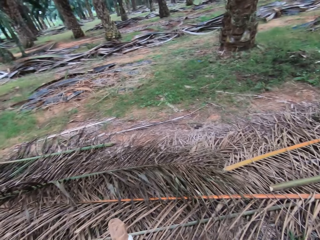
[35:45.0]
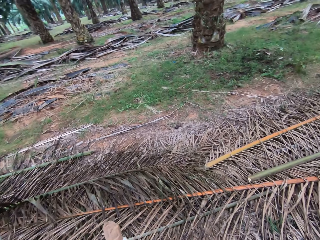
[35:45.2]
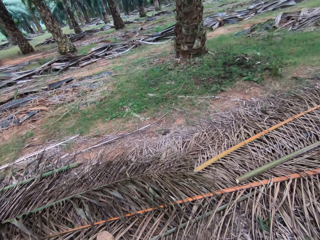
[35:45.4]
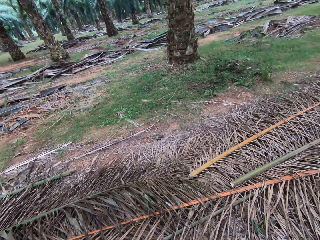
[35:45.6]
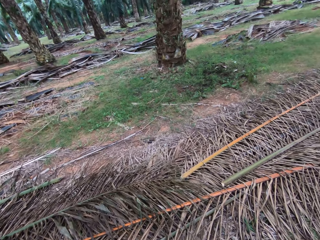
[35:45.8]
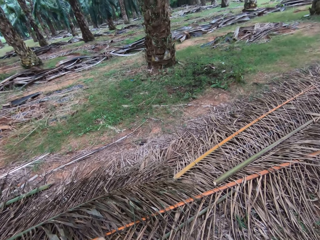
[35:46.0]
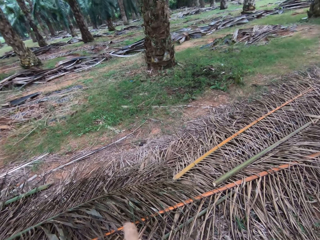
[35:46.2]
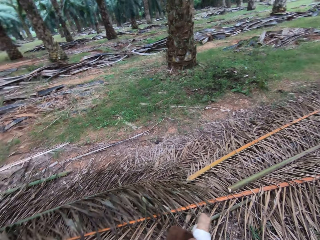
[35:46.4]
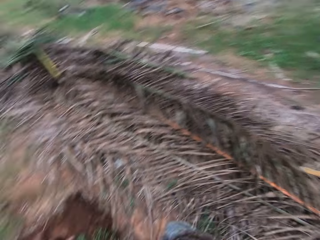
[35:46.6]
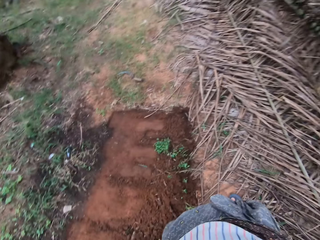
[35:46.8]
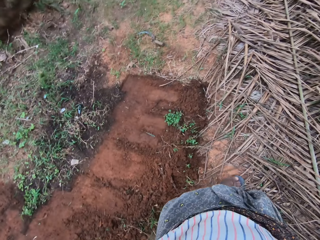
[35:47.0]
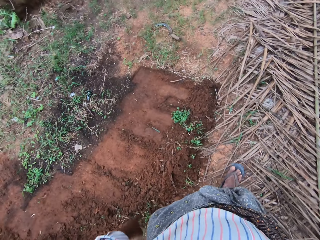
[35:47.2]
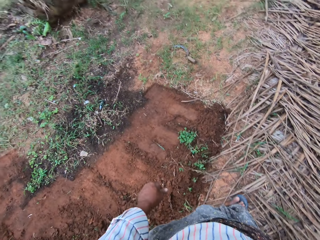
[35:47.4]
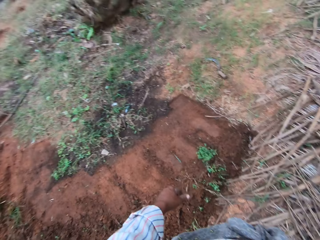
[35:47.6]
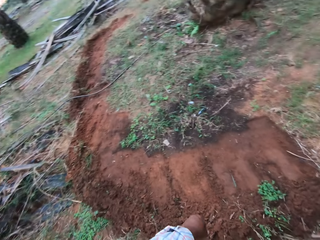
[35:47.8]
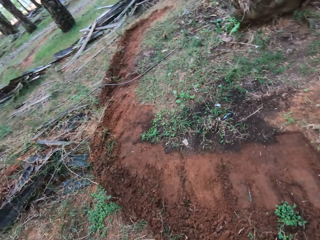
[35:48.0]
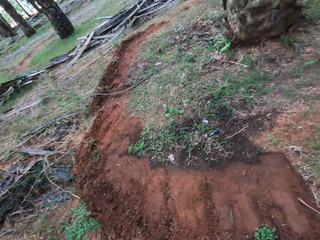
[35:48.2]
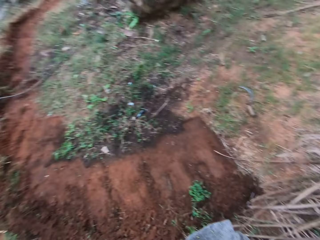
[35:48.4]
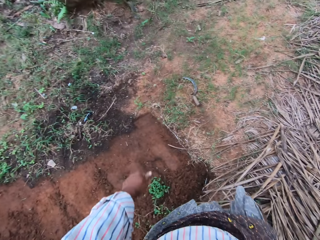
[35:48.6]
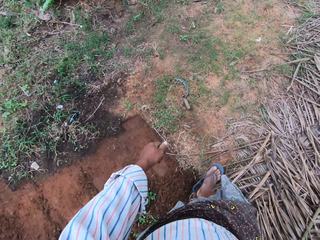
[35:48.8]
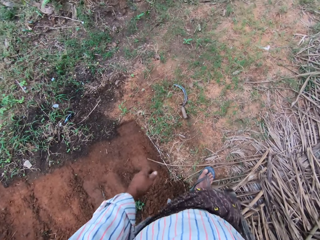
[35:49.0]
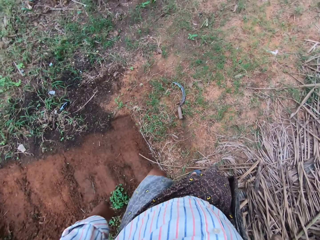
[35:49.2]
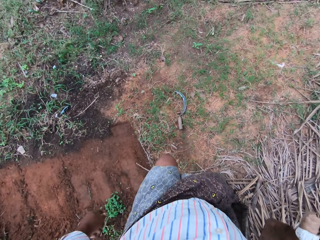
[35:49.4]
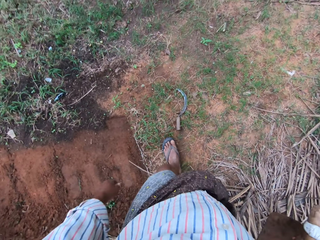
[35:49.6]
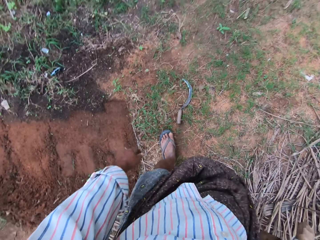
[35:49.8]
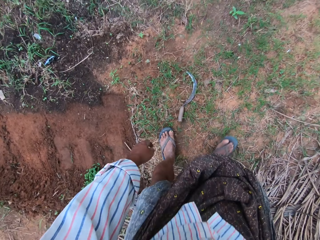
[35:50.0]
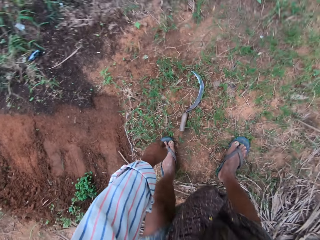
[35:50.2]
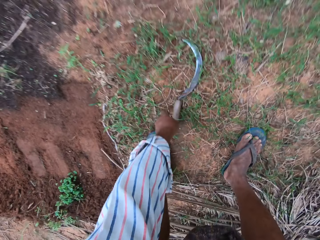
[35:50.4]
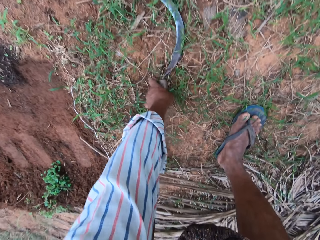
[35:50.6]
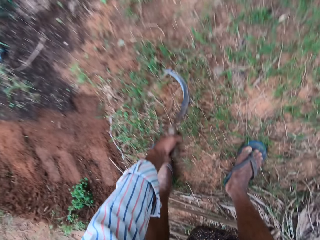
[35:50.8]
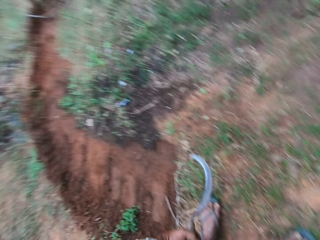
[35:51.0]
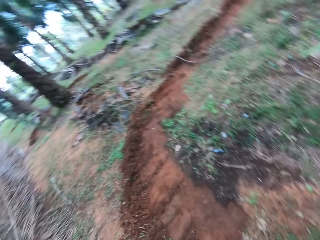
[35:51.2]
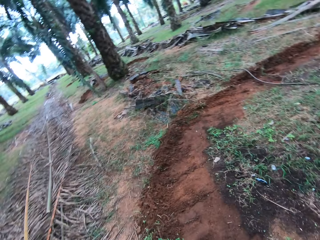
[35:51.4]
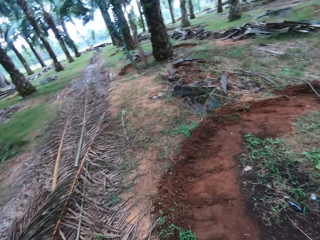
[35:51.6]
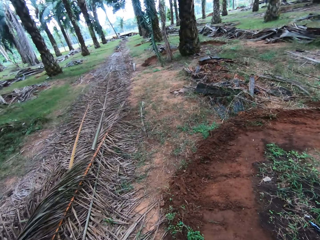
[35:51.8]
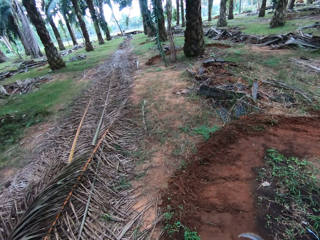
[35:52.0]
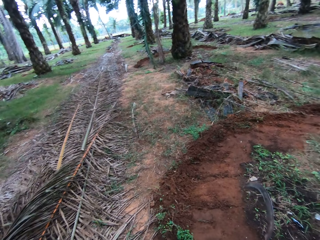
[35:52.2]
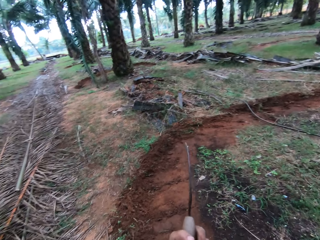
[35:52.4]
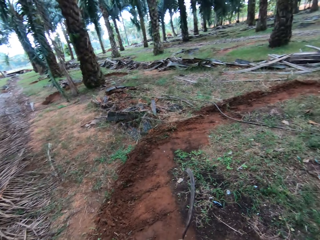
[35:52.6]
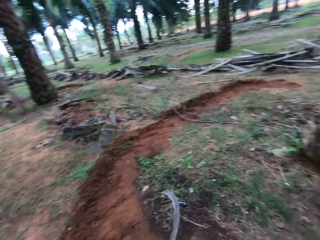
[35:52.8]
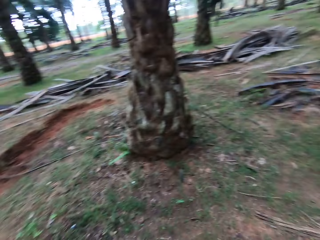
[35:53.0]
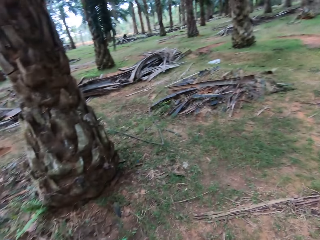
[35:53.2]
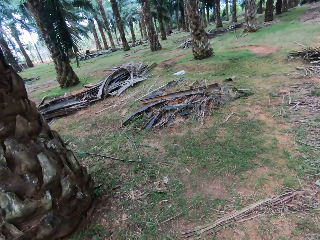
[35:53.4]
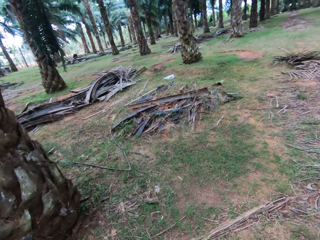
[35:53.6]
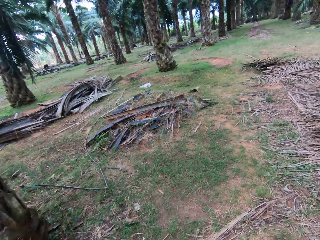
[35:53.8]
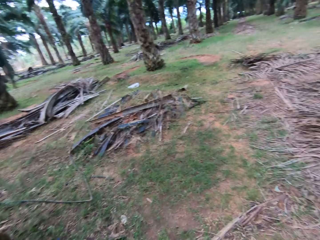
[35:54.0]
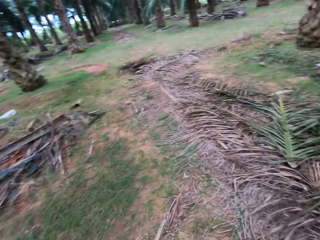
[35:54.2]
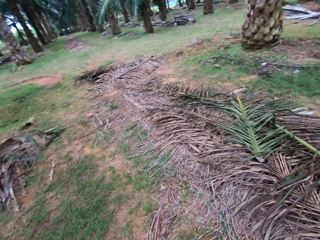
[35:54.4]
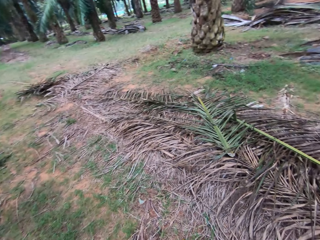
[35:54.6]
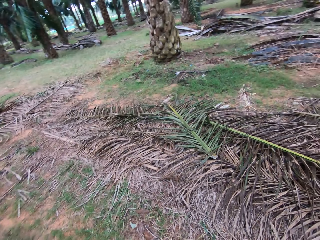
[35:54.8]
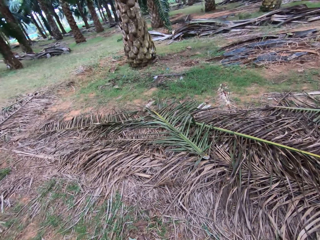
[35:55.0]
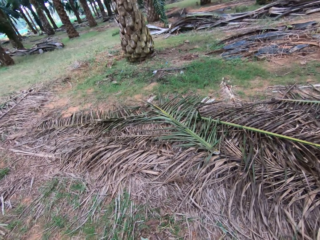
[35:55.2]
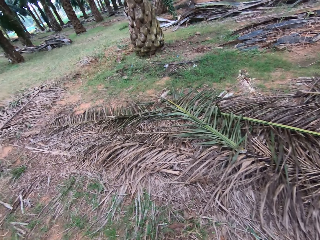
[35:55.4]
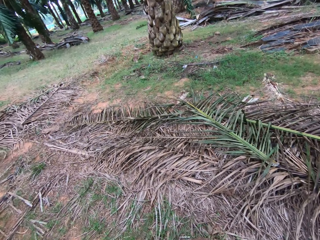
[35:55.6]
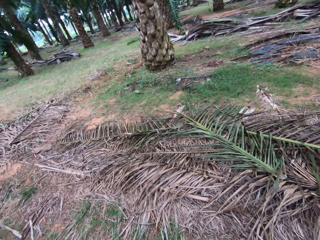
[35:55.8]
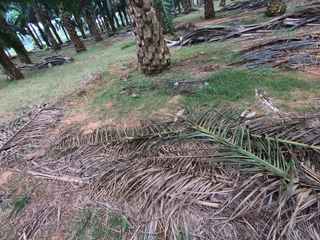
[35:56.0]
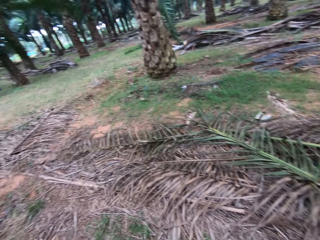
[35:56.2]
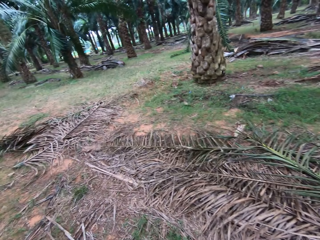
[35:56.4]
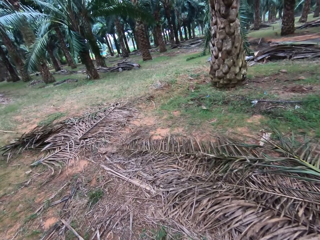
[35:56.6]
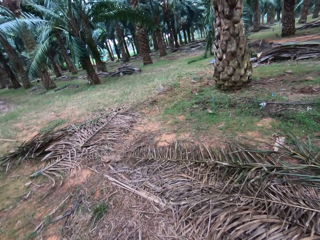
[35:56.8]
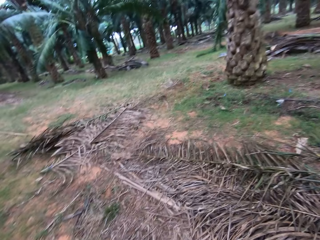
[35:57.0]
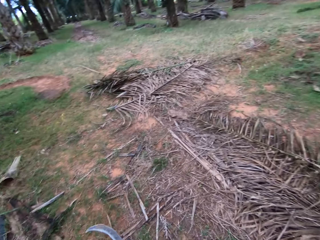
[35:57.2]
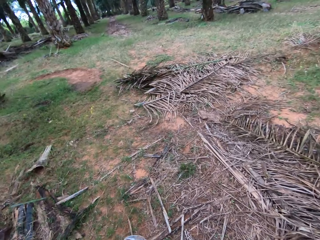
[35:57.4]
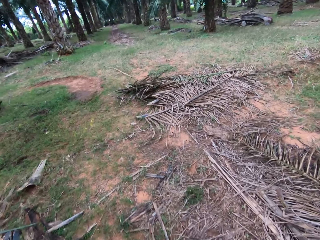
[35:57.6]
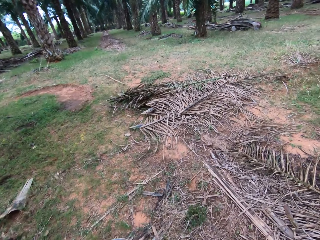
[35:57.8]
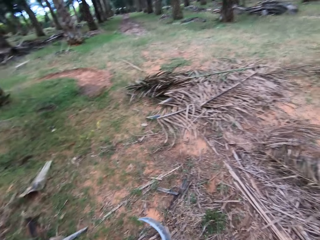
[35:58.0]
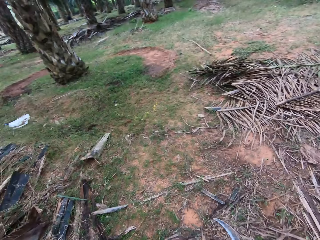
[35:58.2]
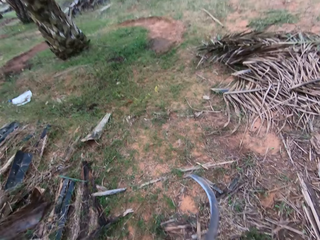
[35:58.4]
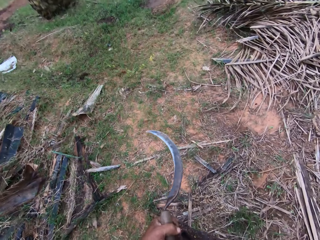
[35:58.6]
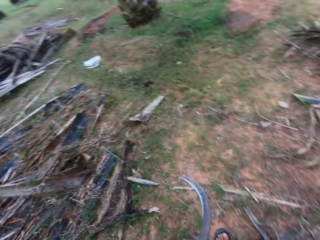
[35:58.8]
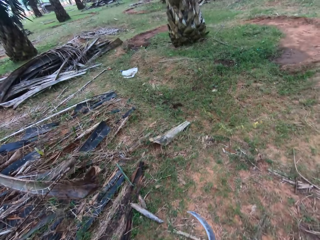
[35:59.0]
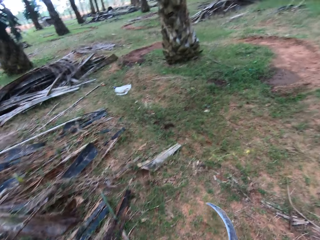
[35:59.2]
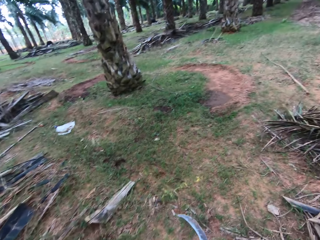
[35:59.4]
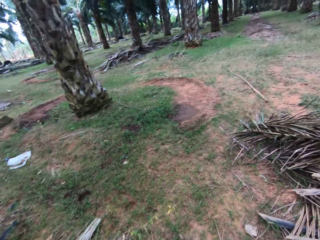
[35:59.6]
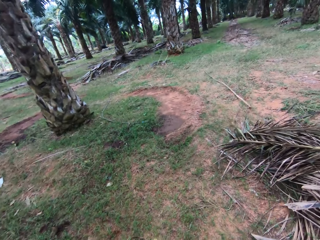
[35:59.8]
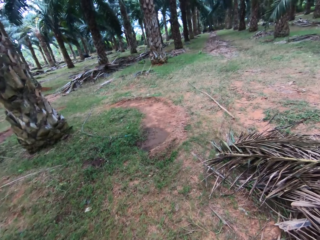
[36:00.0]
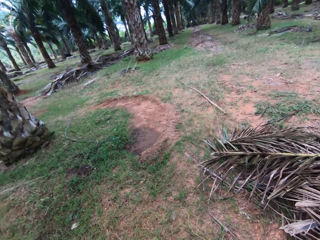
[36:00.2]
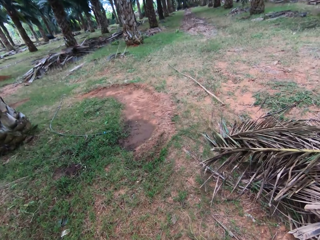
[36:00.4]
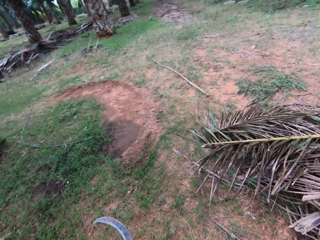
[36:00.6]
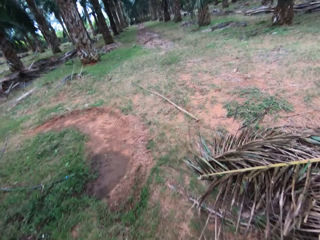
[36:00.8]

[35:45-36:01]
The camera wearer walks around the farm. He picks up the sickle from the floor with his left hand. He walks around the farm.

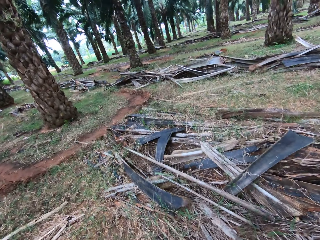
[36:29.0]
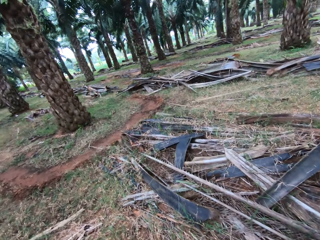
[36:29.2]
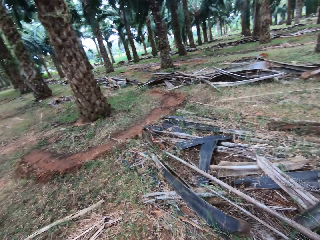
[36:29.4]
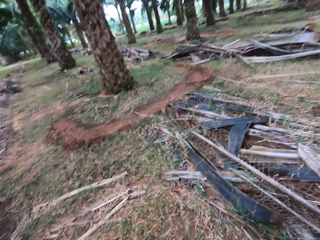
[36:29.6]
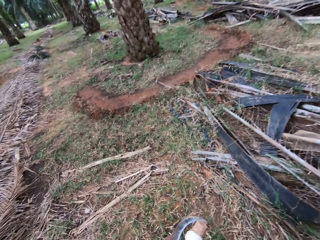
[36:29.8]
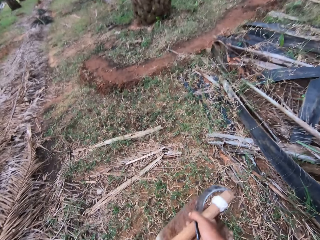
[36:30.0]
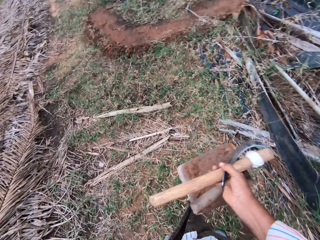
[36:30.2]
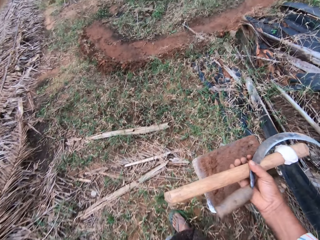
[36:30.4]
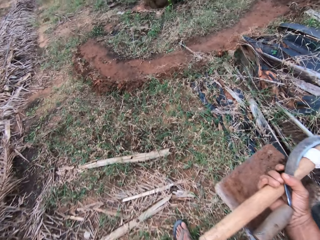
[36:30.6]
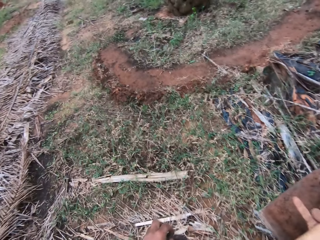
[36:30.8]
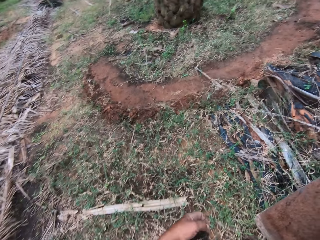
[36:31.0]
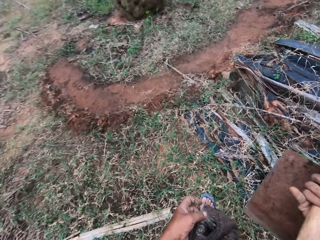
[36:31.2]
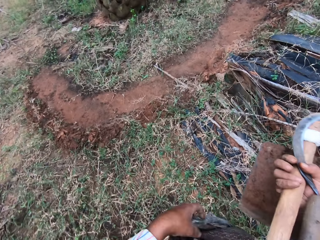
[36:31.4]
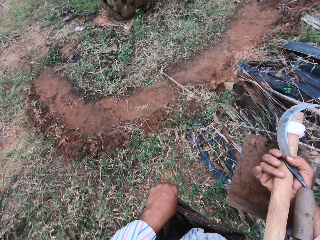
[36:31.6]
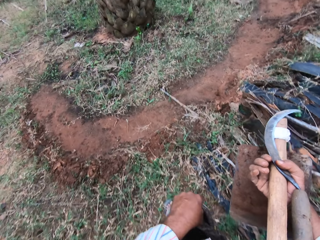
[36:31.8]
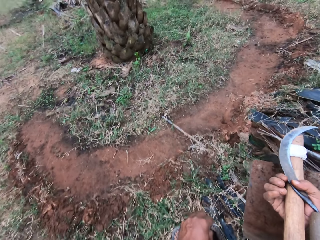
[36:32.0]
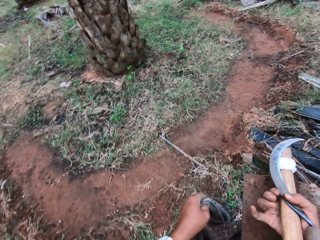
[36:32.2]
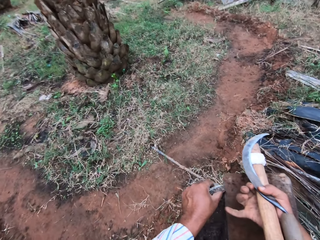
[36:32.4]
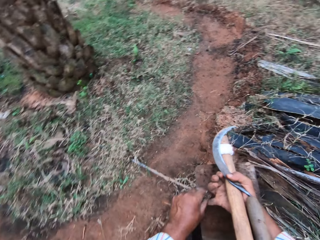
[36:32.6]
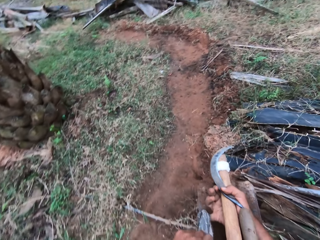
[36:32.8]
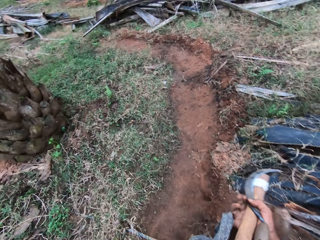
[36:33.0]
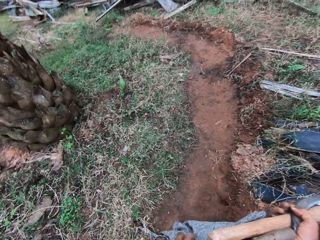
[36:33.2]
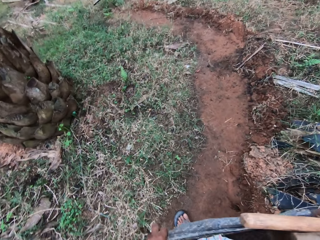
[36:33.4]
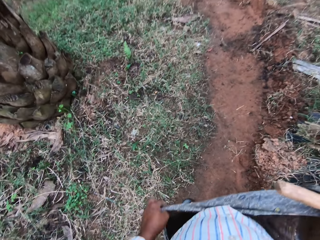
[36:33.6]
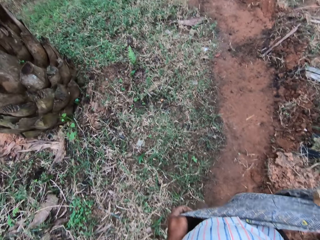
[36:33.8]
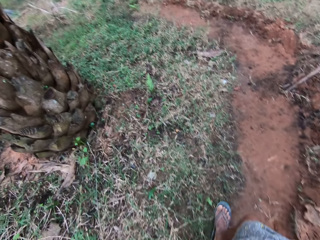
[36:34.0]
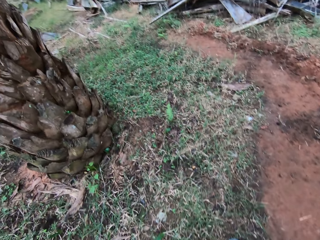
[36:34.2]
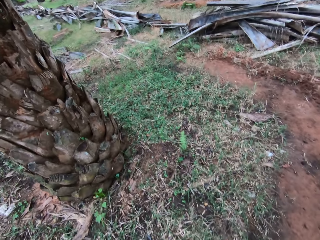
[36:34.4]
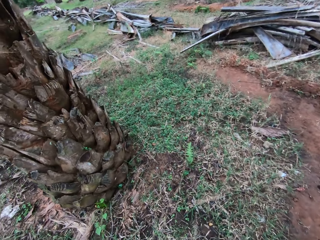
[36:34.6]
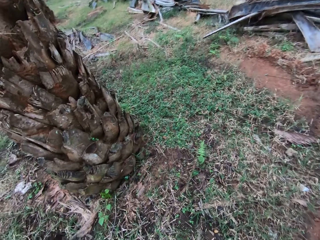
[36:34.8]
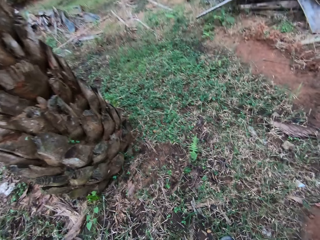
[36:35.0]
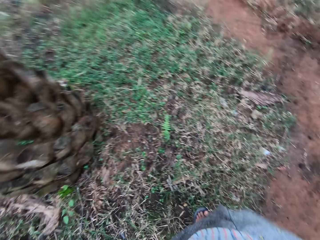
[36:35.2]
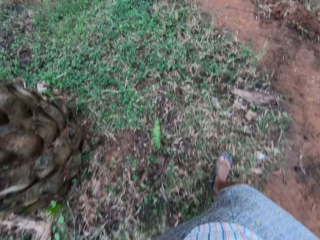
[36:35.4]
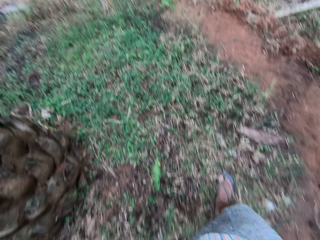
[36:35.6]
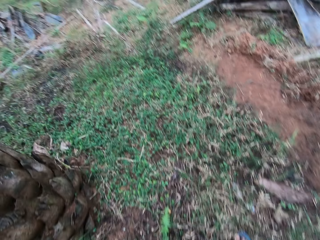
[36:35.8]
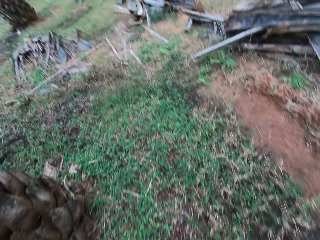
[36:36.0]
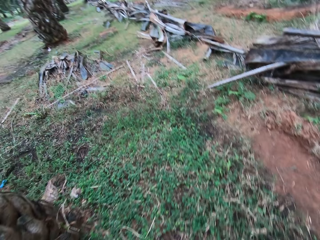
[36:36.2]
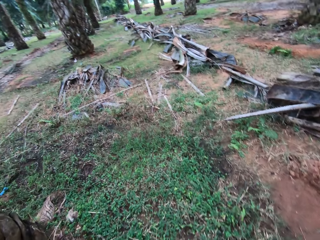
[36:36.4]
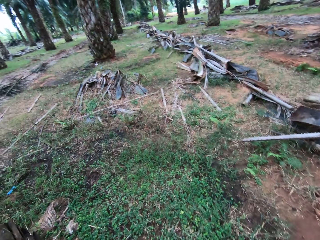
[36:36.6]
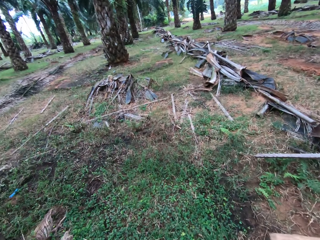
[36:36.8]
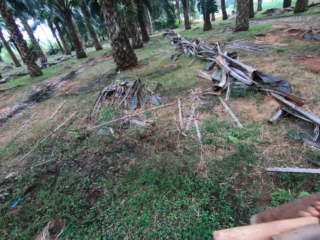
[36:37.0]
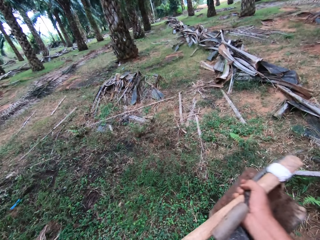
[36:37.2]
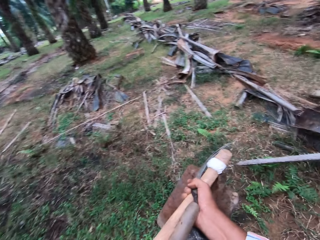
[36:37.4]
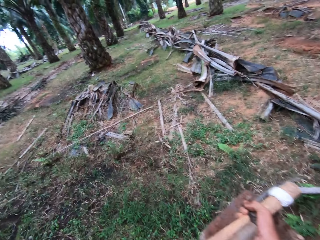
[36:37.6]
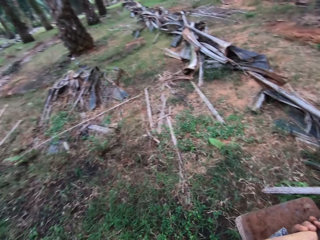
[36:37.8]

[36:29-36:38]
The camera wearer carries the hoe and the sickle. He adjusts his wrapper. He holds his kanga.
